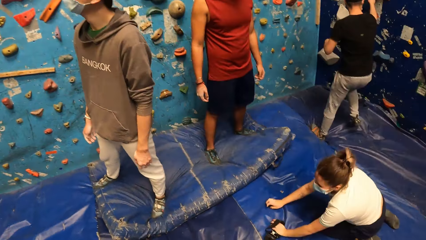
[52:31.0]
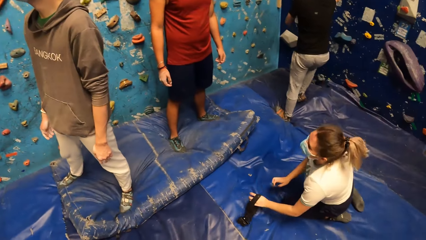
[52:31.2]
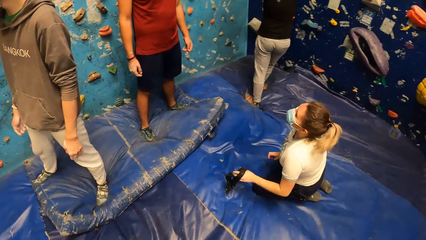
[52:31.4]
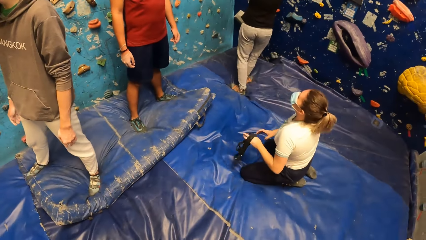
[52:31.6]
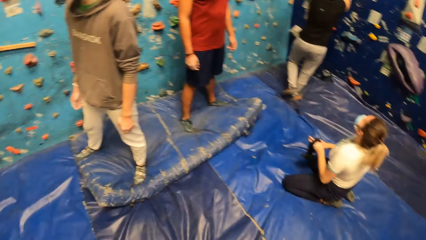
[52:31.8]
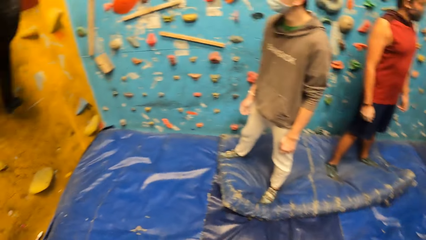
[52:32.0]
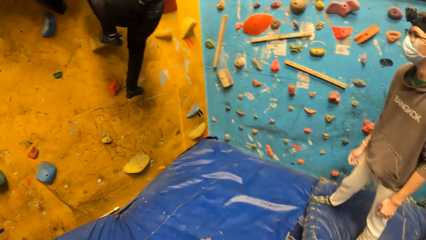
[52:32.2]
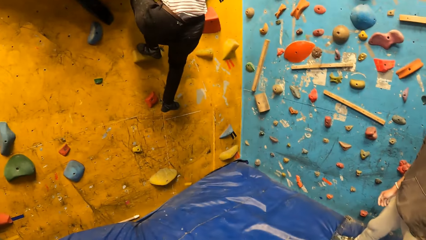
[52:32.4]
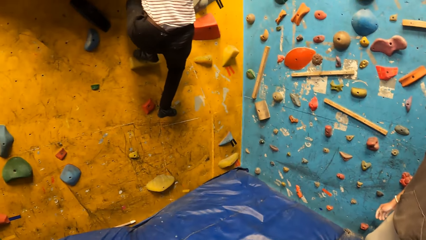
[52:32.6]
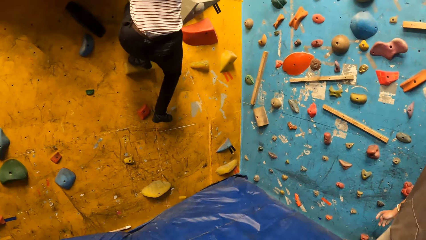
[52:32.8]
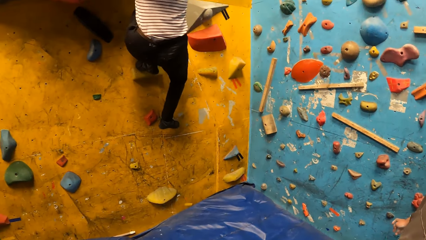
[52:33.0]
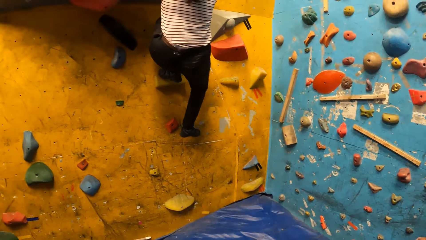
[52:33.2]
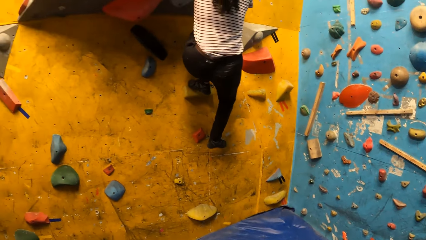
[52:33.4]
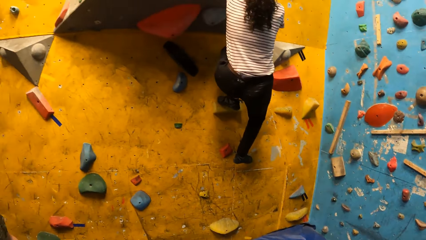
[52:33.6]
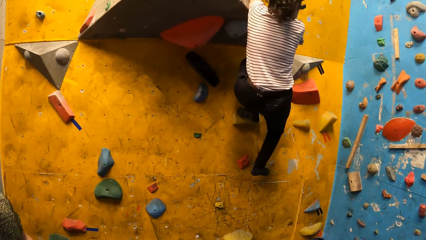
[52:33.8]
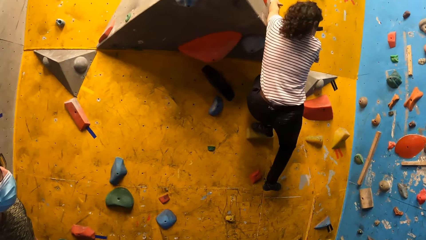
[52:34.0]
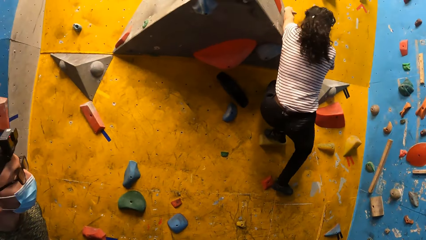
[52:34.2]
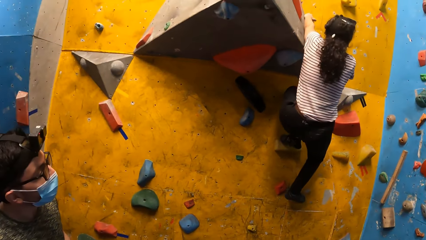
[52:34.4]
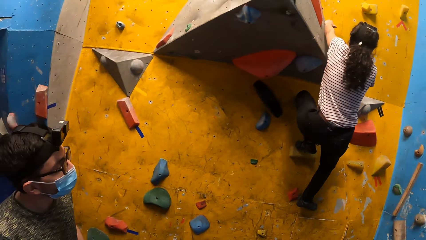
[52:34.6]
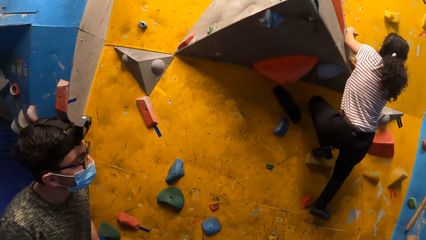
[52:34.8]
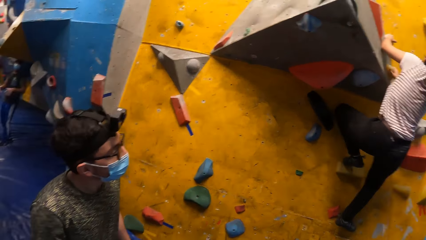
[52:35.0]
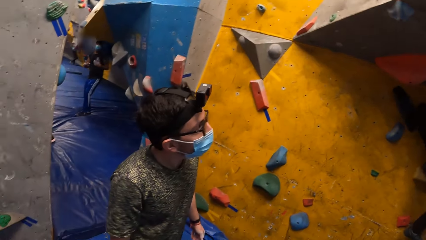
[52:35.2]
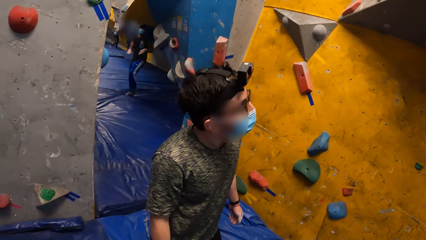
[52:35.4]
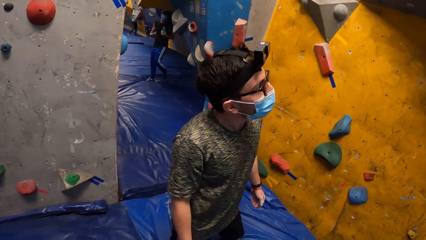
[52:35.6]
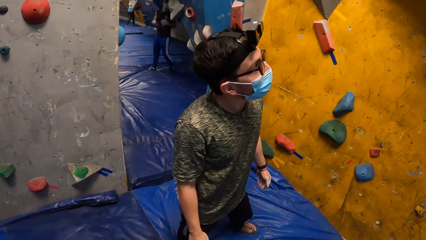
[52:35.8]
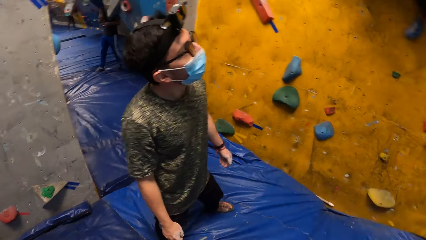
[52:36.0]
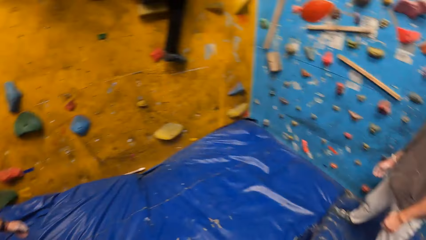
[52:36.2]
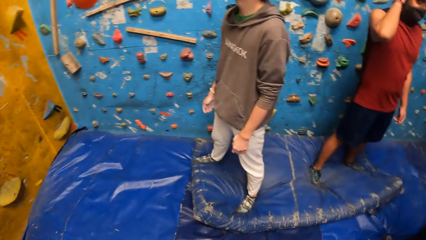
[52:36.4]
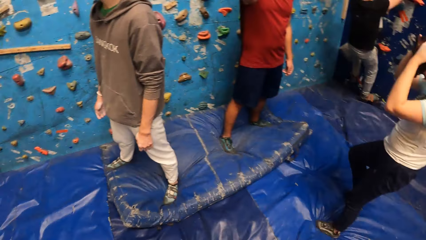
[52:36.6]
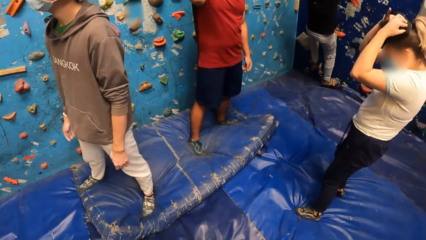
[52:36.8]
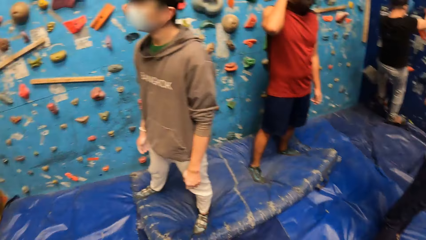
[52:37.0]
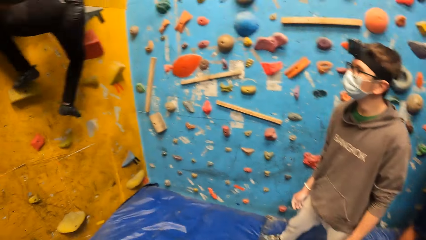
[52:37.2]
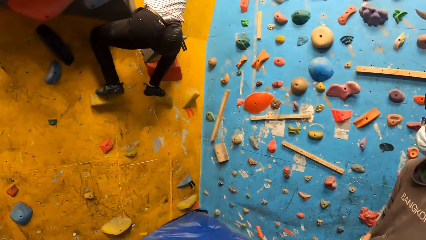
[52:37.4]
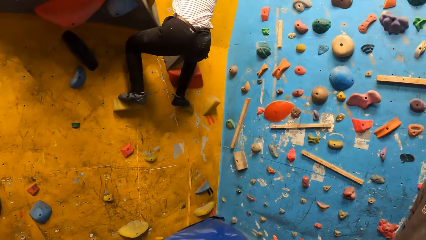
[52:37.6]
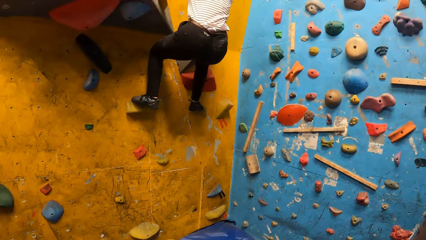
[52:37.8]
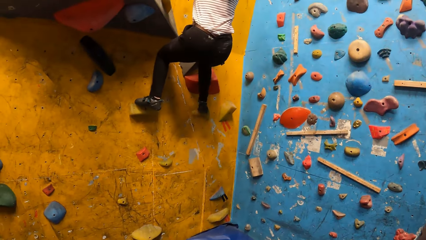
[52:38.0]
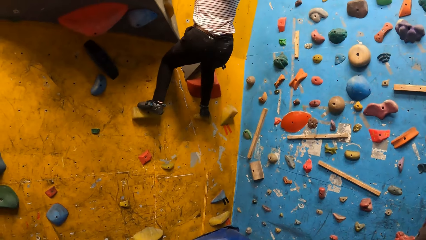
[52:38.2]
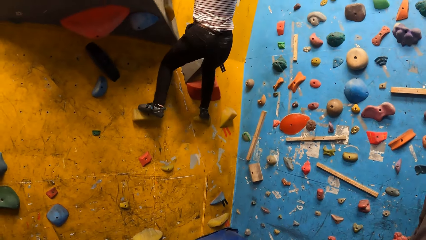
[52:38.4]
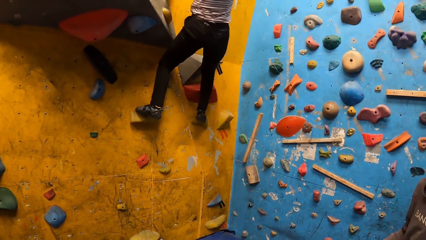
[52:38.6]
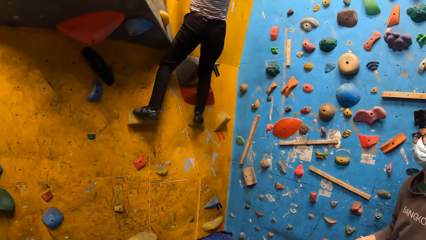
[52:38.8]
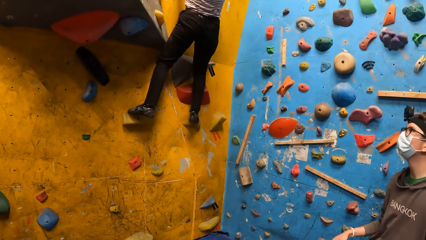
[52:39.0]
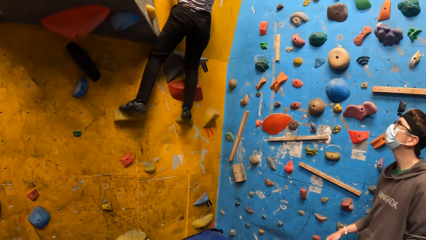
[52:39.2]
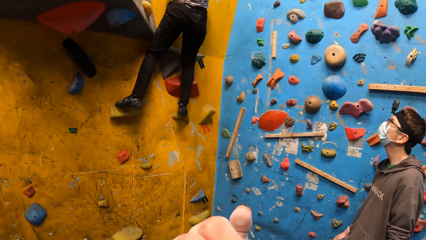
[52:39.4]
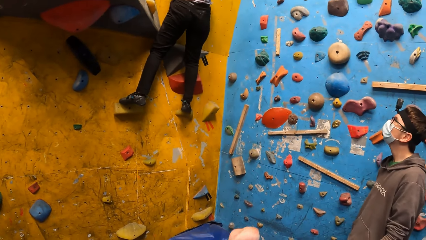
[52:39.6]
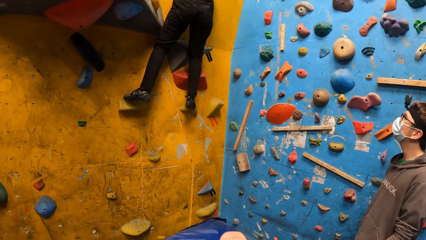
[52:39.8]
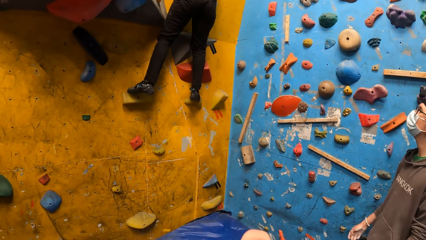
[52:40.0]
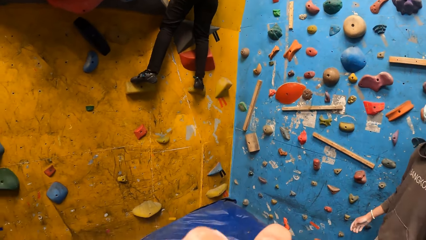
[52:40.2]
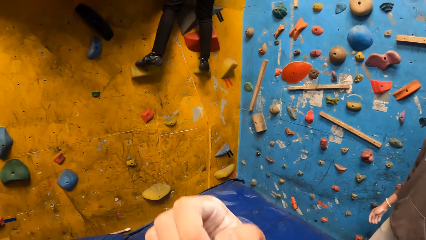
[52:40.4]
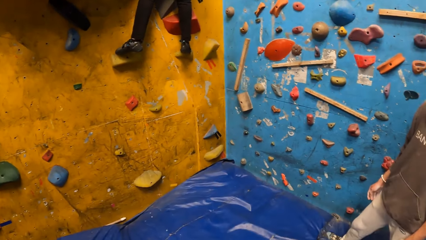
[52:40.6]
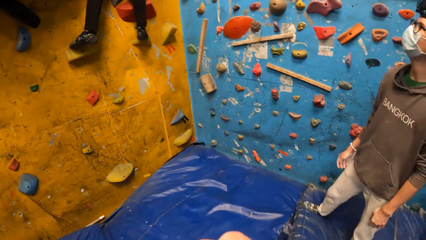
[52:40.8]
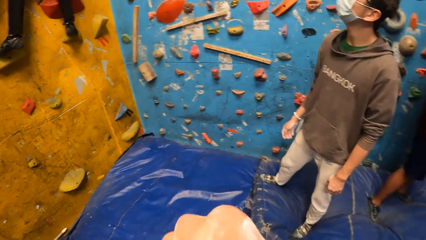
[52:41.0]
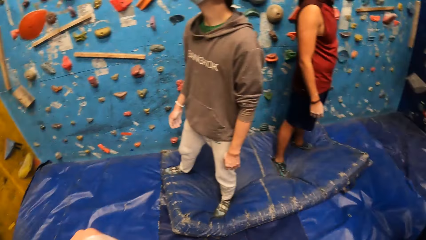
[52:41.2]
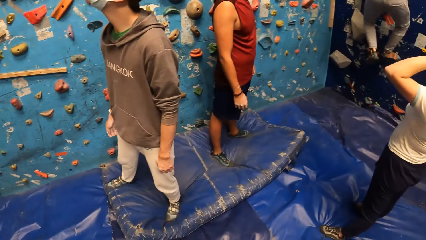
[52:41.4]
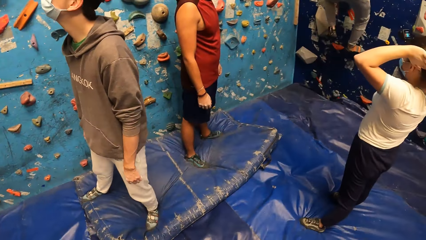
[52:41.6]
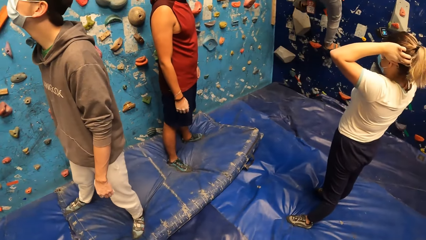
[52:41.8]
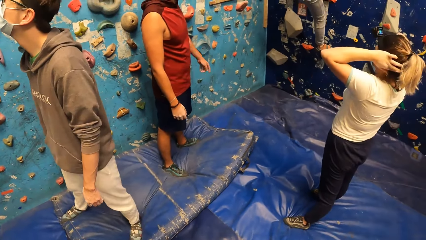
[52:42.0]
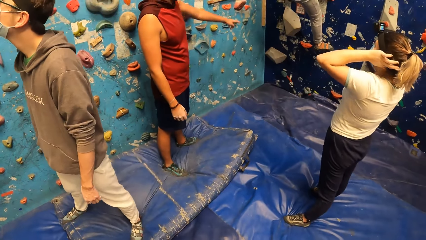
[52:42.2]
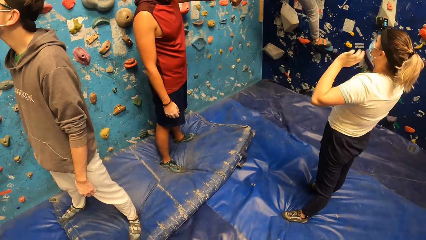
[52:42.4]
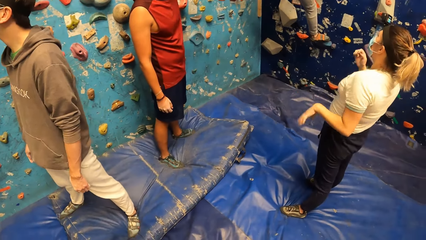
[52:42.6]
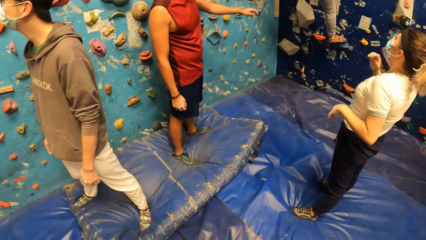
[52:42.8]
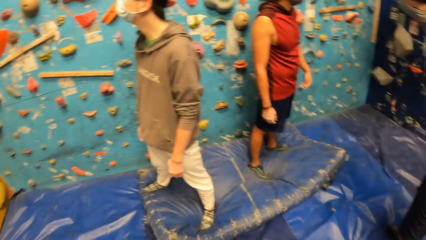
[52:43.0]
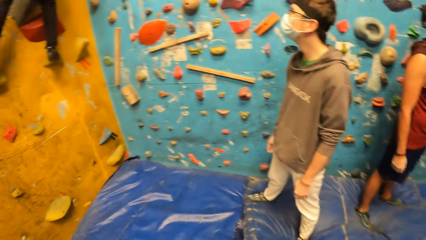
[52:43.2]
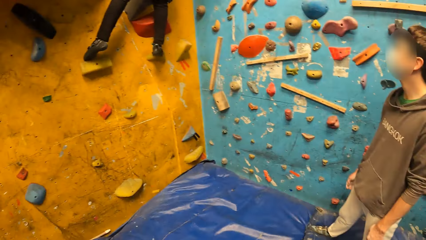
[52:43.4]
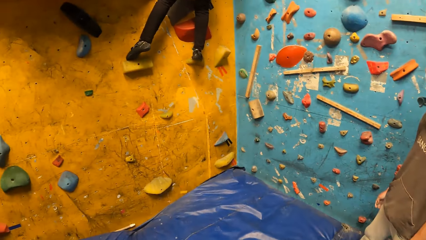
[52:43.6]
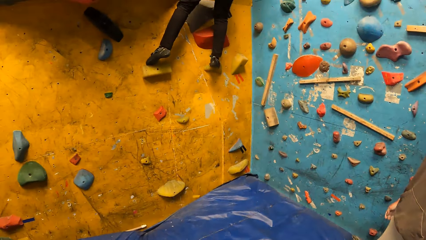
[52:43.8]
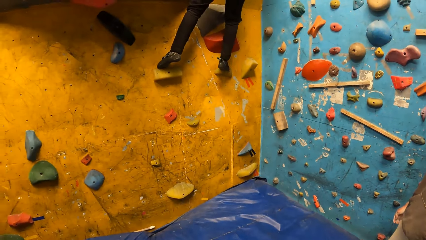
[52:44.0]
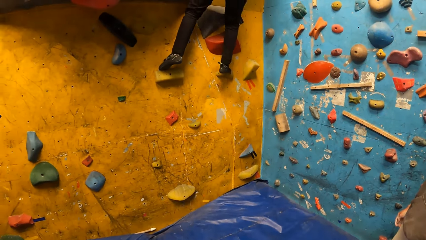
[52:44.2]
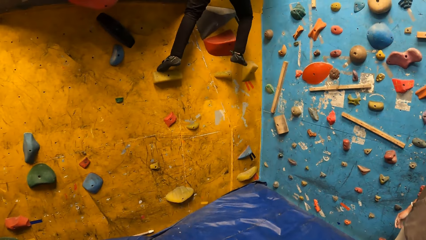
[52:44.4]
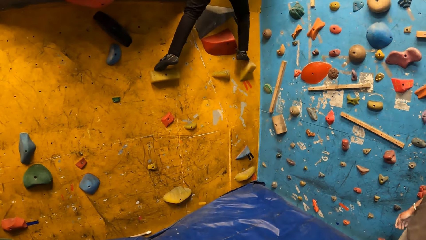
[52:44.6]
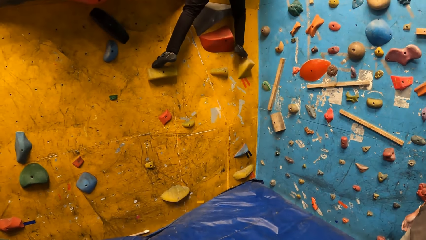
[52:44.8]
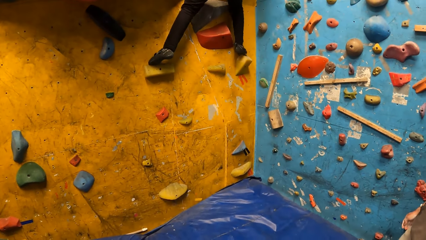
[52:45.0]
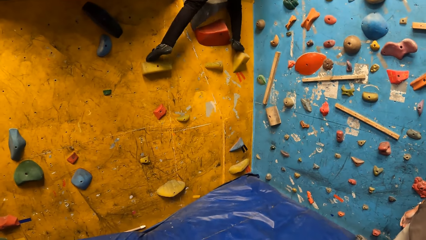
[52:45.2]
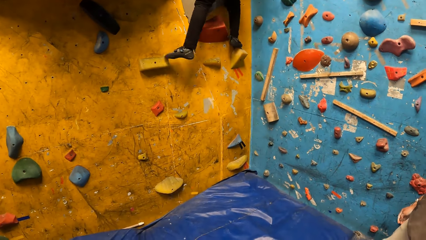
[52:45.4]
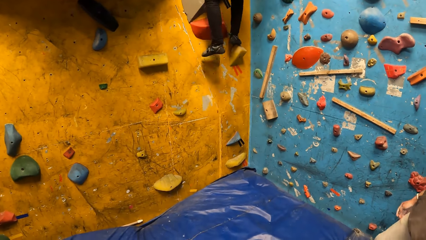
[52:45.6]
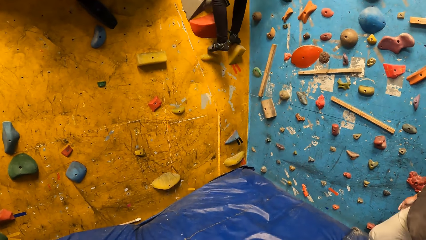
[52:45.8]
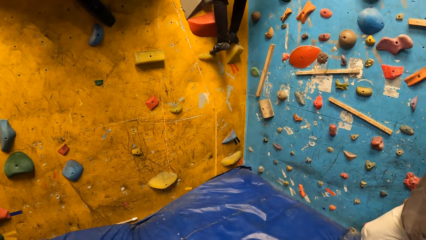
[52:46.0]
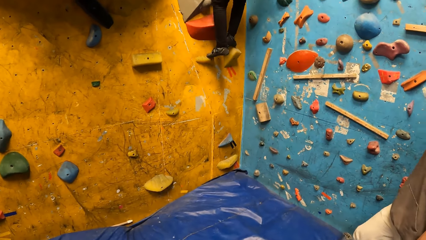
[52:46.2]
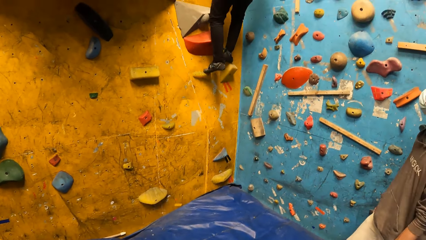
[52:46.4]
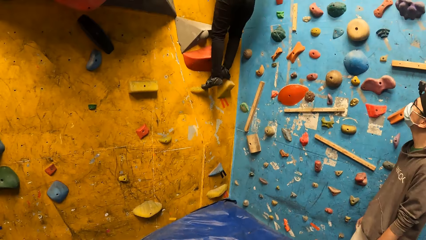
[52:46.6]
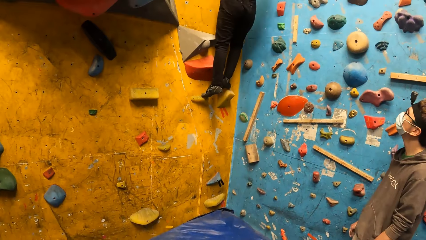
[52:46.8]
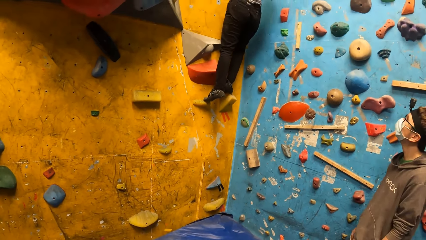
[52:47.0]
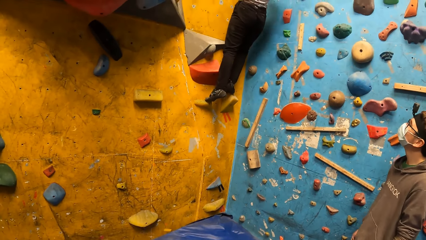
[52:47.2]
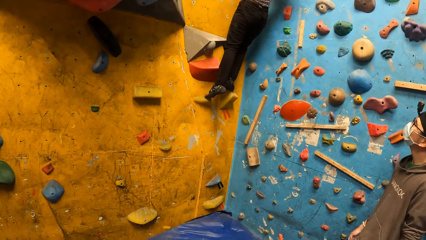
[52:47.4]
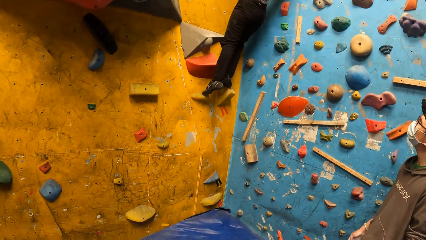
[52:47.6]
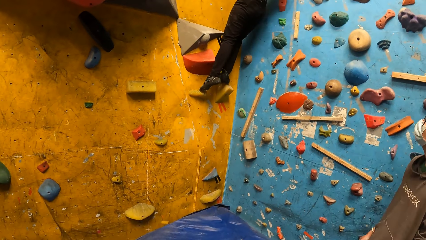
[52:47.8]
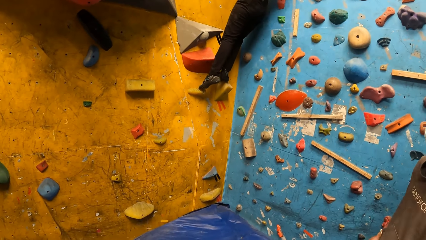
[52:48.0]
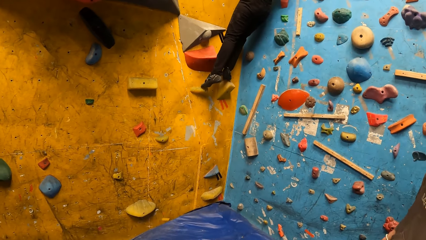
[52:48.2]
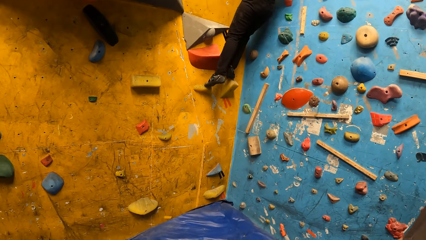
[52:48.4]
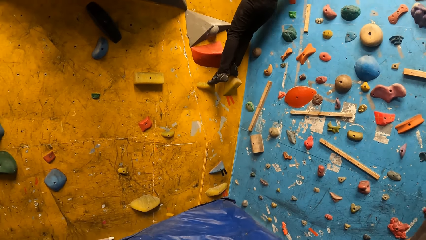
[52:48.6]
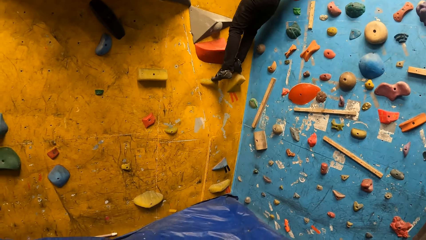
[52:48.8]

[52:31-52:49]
The camera wearer looks at a lady. He looks around. A man climbs the wall. A woman wears a camera in her hands on her head. The camera wearer looks at the lady. He touches his face with his right hand. He moves the hand. He turns around. He looks around. He looks at the lady.
